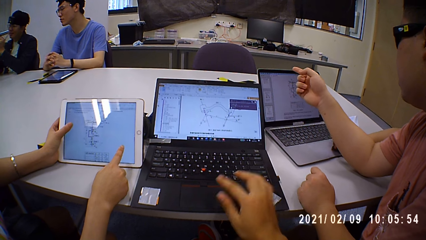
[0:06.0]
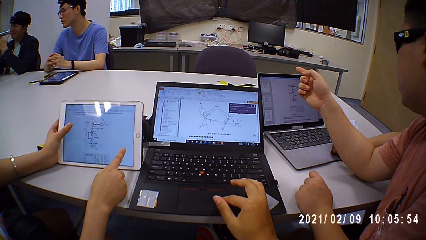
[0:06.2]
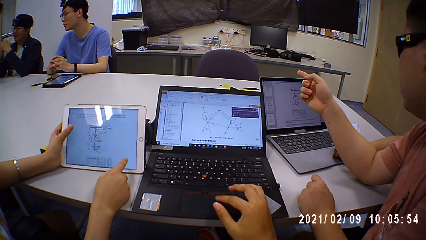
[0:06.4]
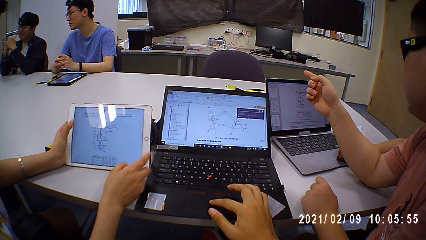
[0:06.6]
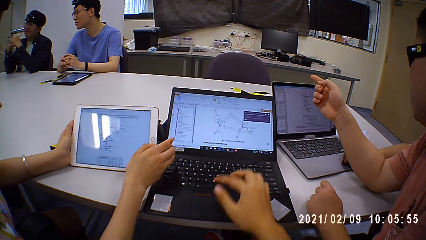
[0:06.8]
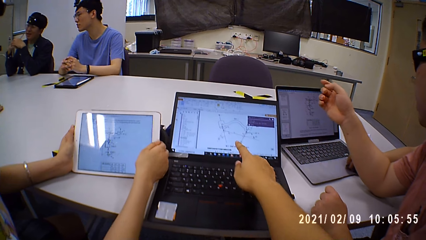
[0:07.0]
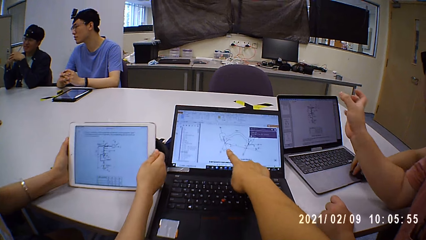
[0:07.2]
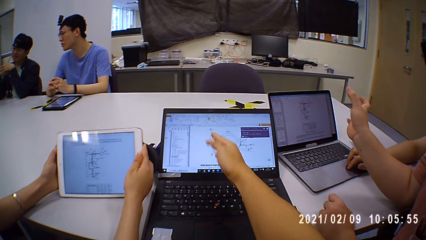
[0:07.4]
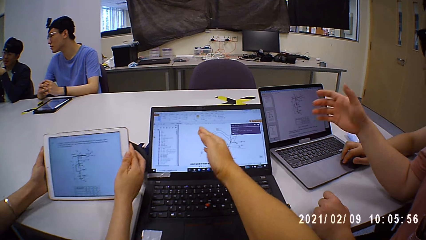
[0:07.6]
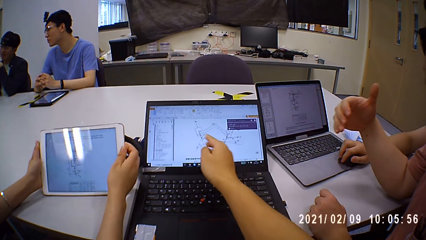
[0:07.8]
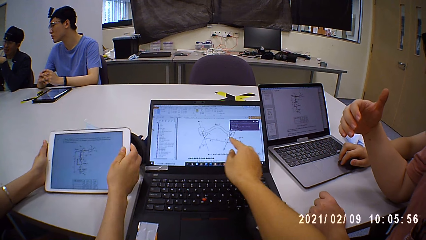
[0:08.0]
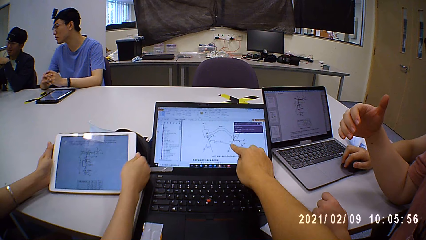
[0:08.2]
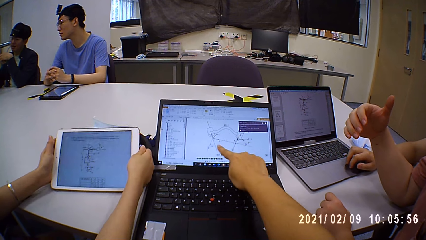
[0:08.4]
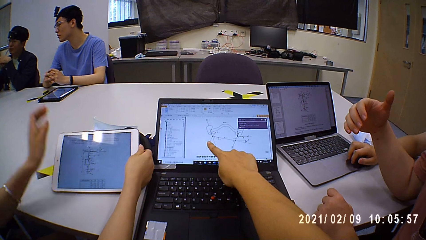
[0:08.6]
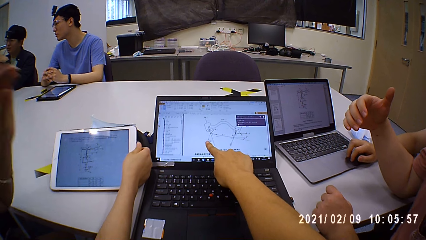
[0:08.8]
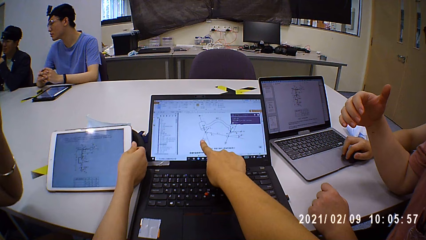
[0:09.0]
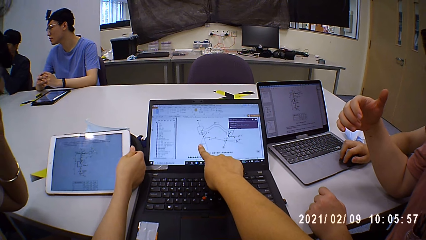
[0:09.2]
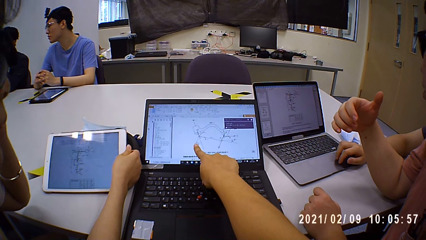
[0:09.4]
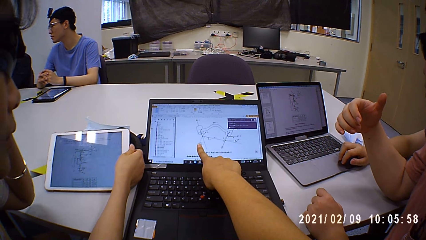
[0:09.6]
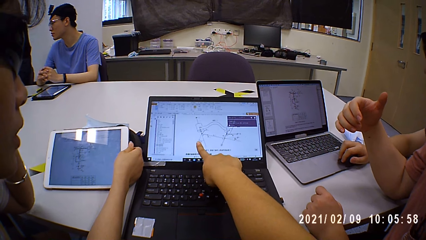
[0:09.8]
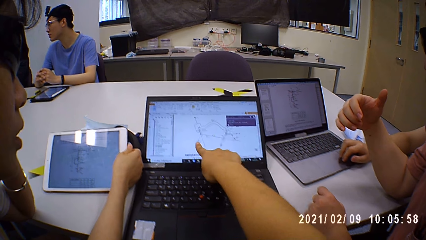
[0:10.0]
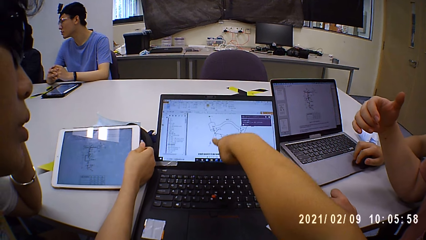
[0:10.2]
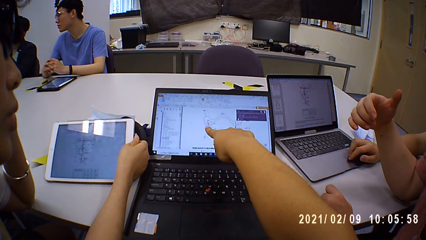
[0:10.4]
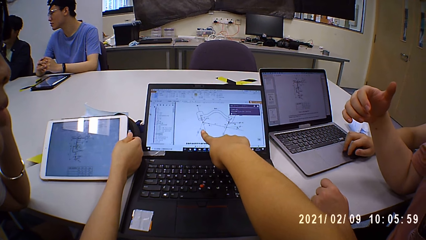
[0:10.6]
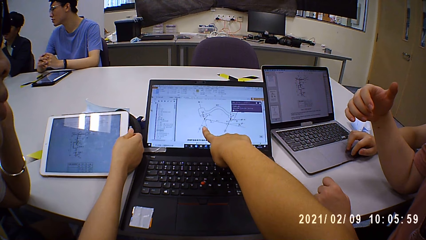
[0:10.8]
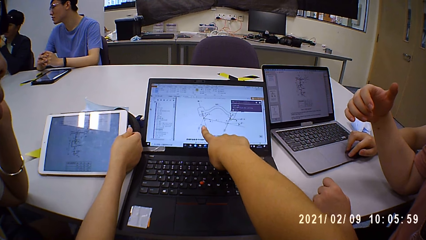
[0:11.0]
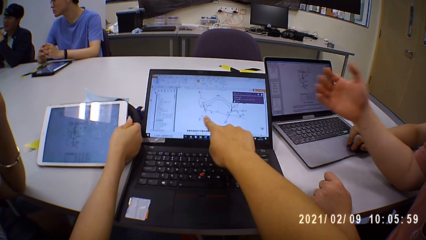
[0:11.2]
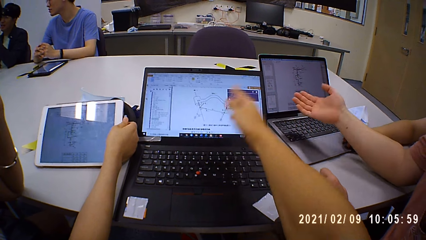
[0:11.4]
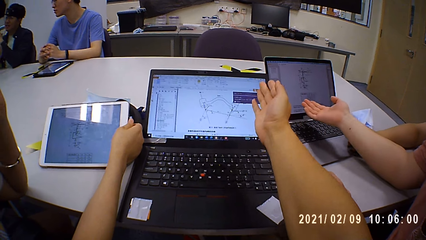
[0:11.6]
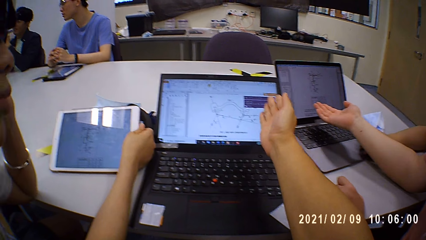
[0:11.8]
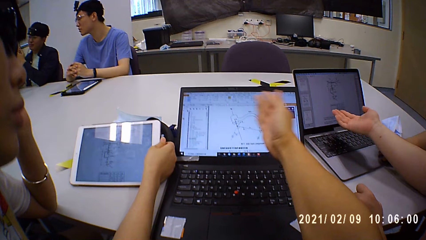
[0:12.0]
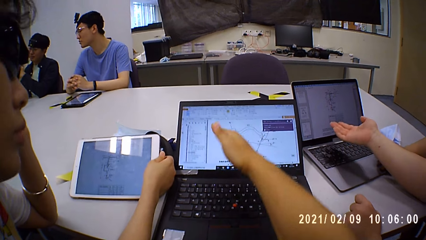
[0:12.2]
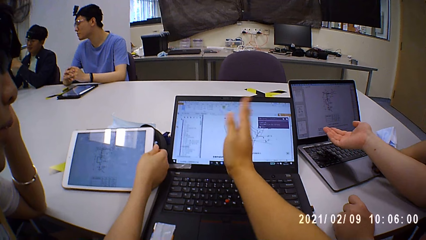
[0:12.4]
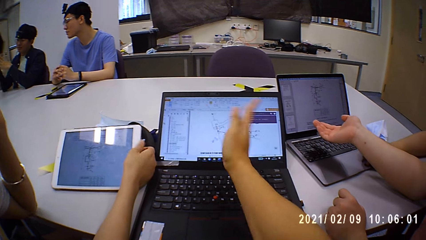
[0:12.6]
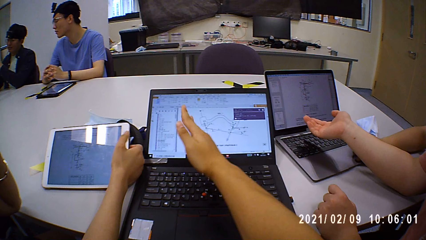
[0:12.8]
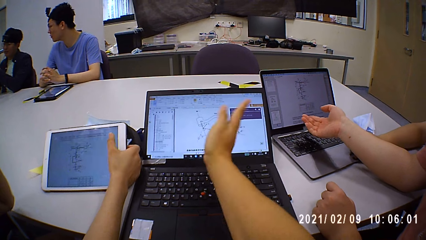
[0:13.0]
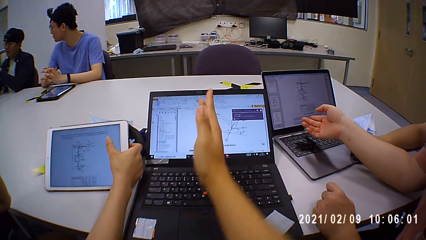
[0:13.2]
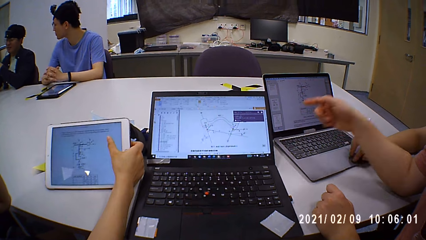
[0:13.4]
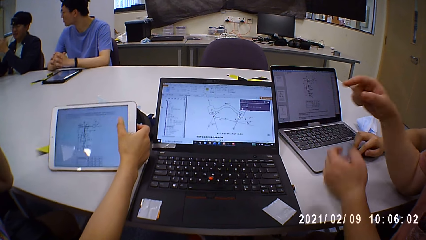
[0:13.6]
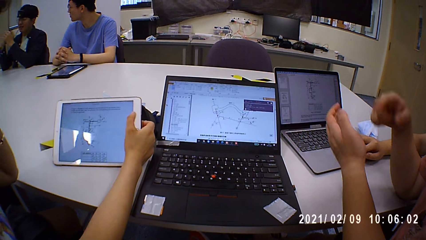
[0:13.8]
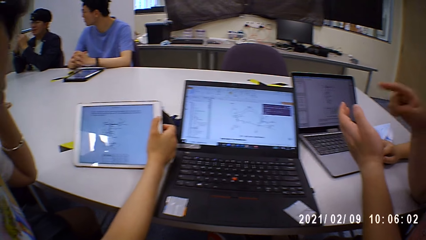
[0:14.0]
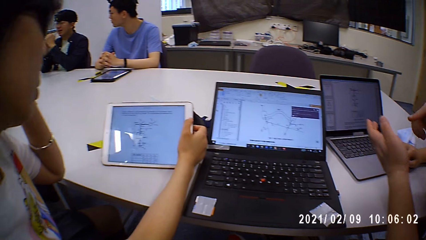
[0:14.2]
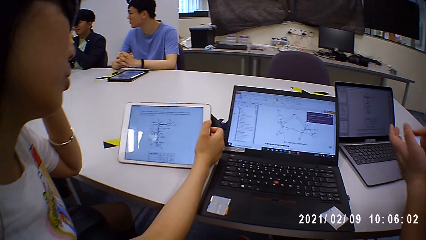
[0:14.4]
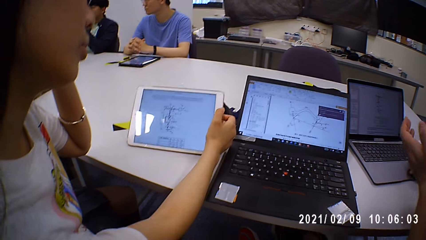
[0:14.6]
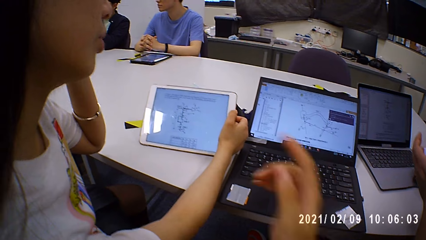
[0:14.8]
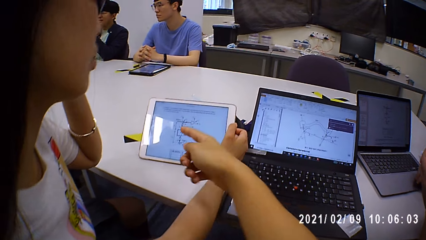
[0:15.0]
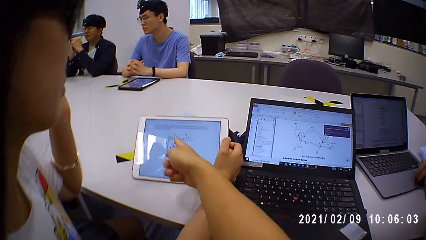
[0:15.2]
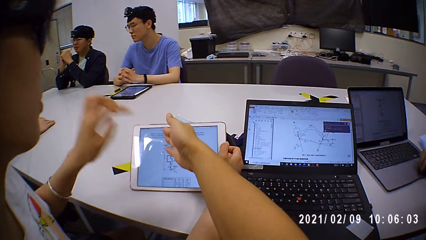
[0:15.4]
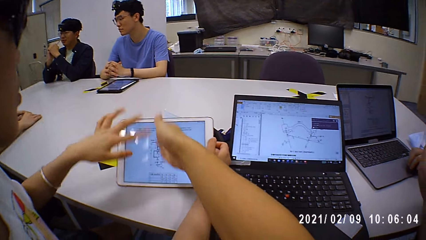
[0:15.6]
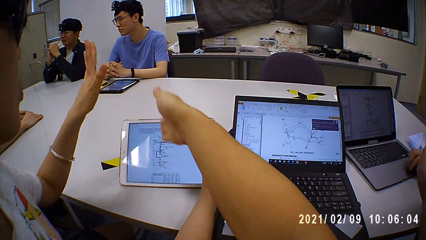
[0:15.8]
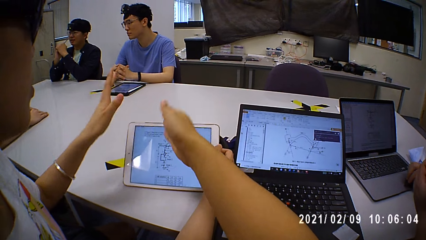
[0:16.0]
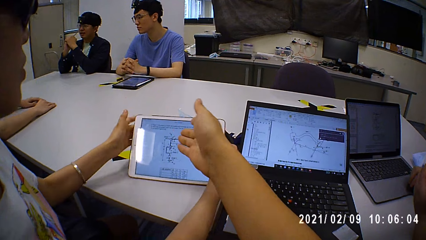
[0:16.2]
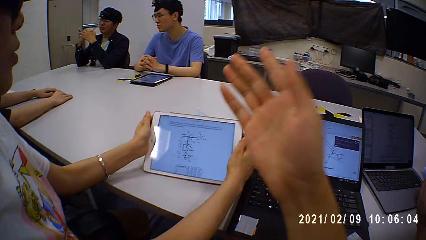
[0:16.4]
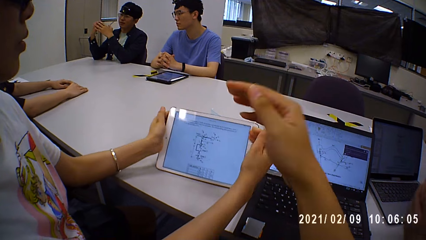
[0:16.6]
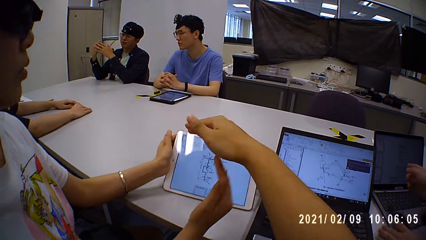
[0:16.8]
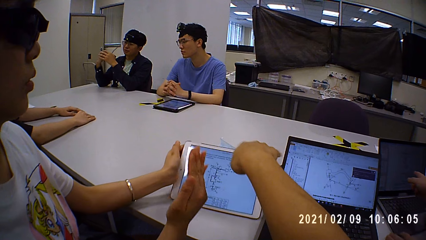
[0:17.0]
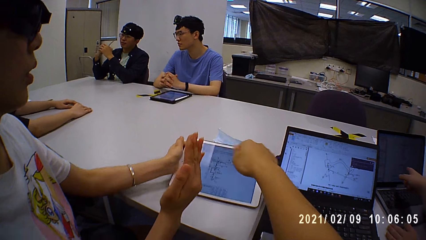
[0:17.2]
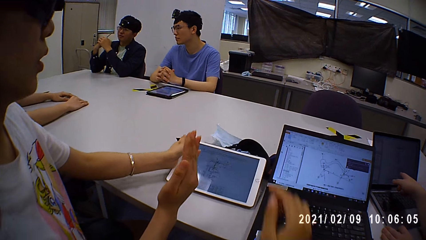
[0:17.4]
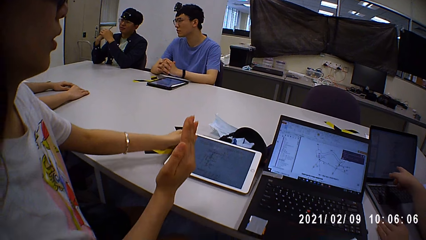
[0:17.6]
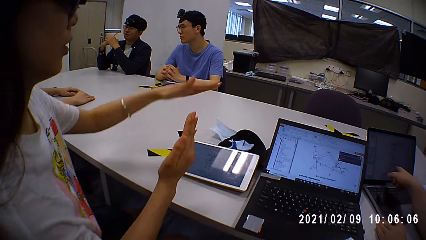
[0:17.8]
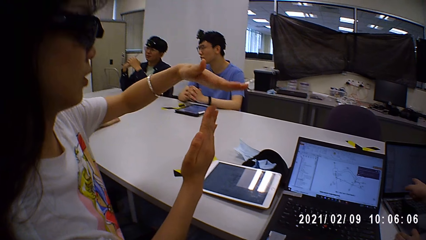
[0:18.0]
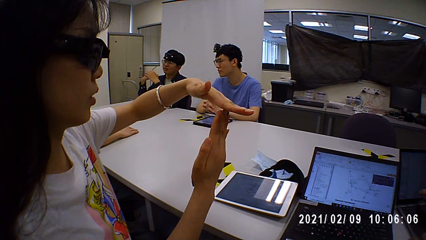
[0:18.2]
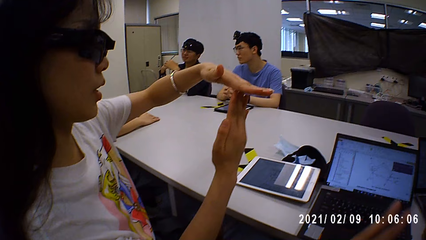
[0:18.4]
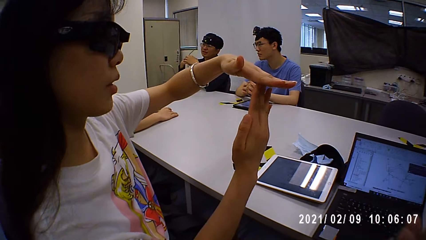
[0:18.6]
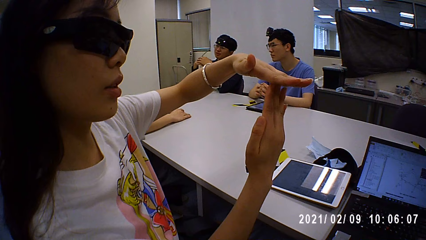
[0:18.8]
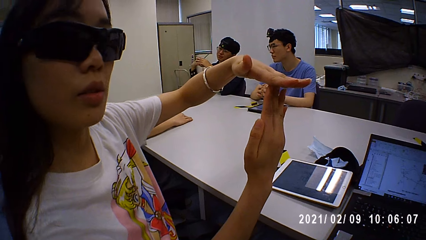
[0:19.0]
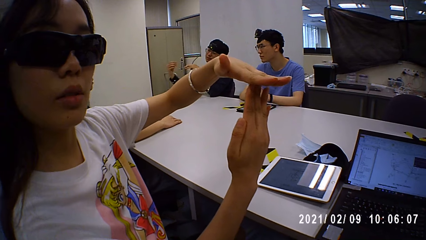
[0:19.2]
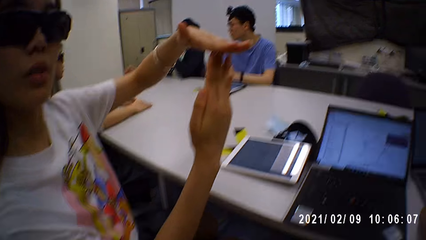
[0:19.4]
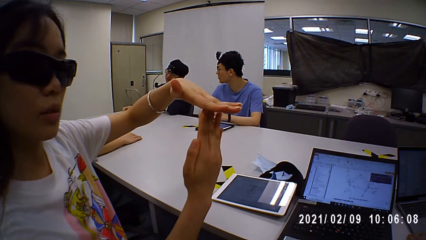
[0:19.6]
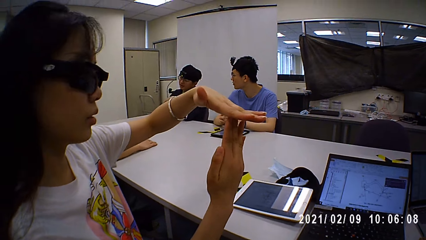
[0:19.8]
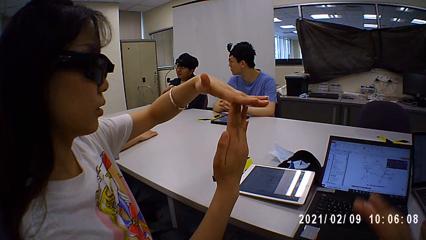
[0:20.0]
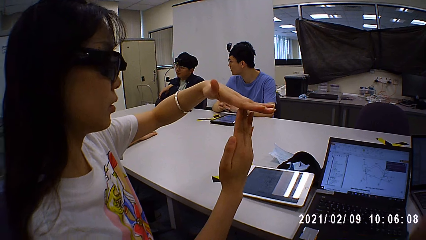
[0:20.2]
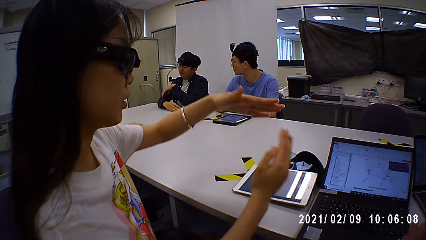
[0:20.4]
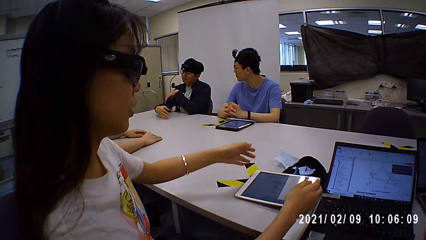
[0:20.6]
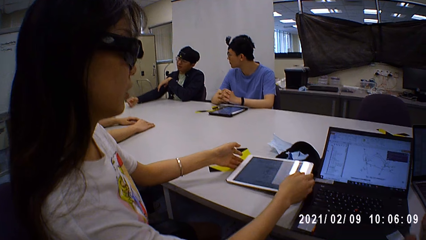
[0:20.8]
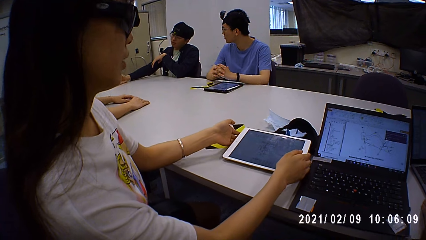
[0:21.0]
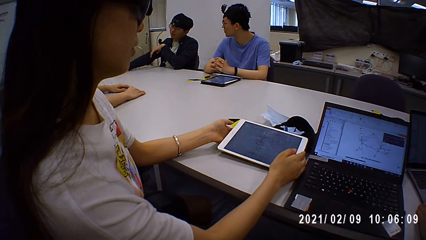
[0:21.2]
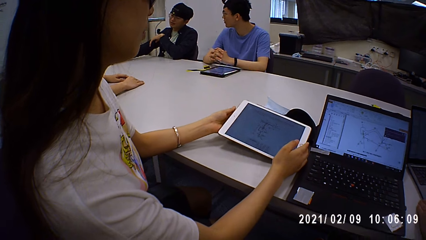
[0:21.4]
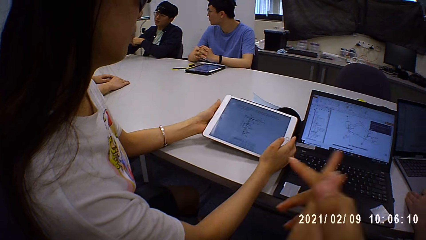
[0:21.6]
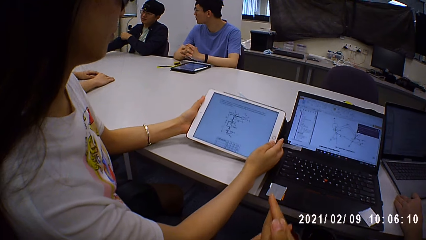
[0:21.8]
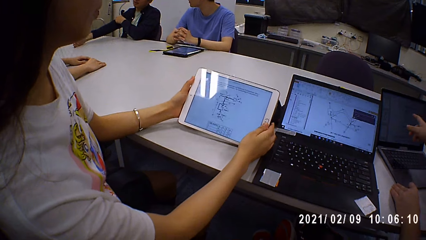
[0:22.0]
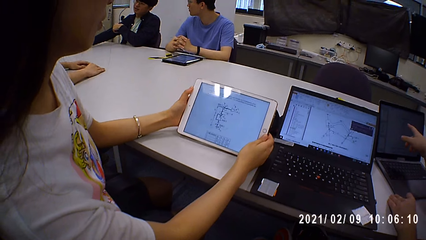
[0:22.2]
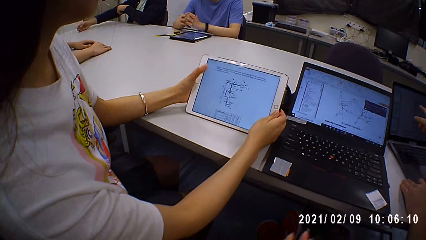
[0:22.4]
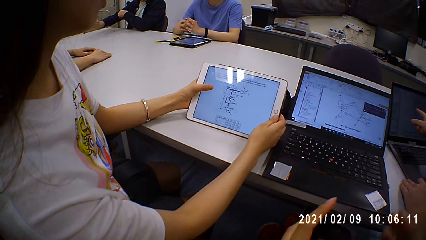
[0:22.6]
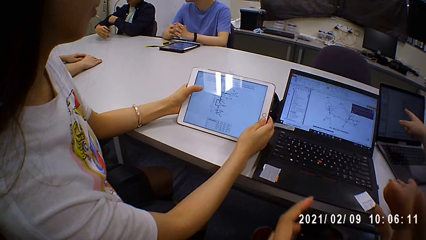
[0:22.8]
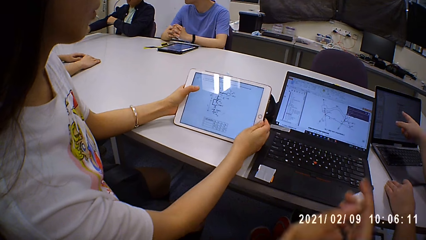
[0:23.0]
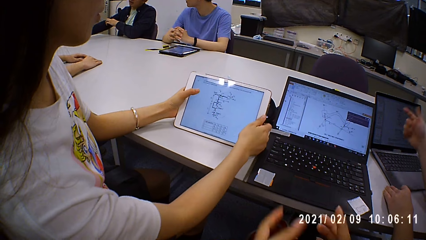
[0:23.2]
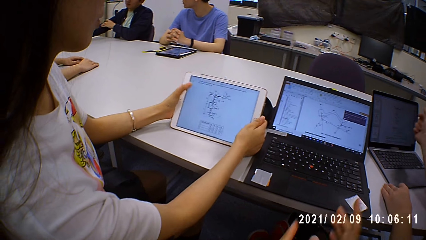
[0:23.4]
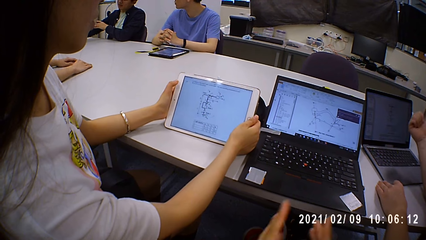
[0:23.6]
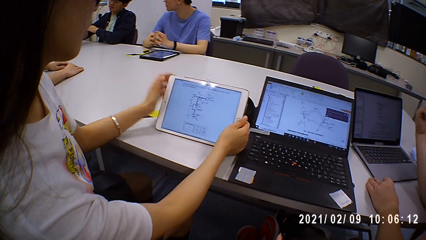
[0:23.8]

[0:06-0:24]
A person sits near another person. The camera wearer shows something on the laptop screen. They point on the laptop screen. Another person points on the laptop screen. Another person puts the iPad on the table. The camera wearer points at the iPad screen of the person. The person shows signs with hands and takes the iPad on the table.
